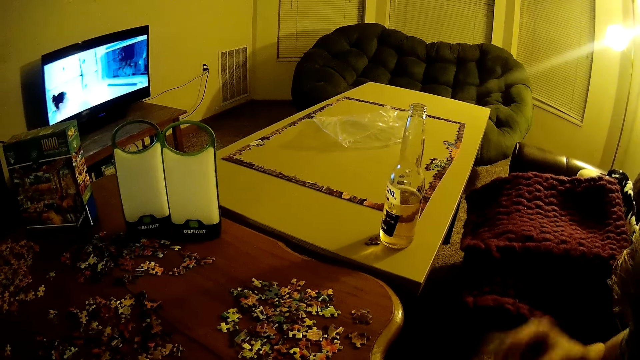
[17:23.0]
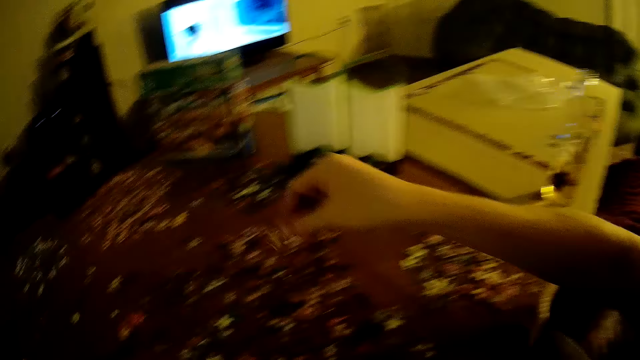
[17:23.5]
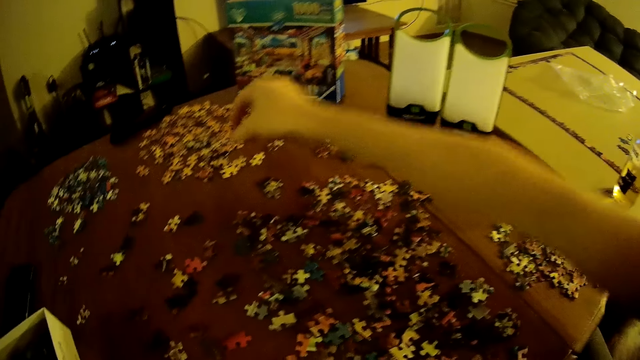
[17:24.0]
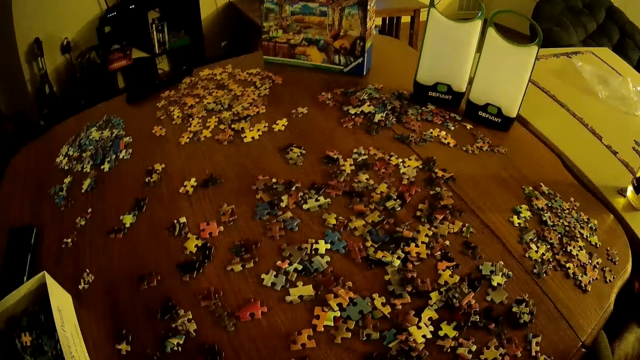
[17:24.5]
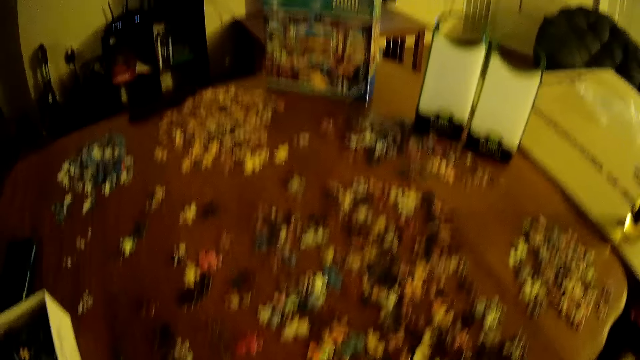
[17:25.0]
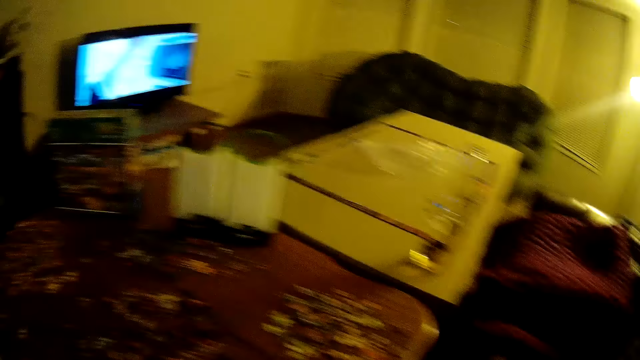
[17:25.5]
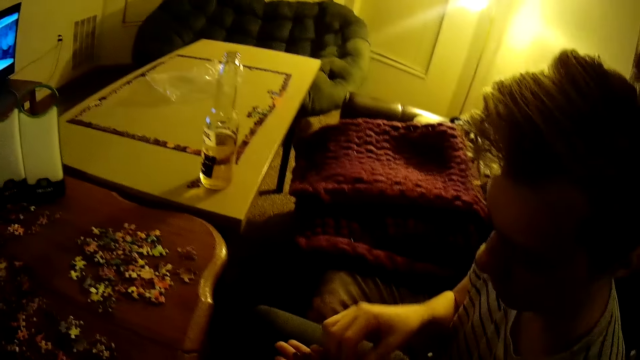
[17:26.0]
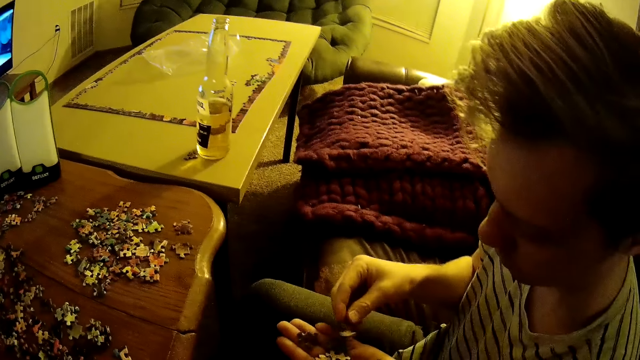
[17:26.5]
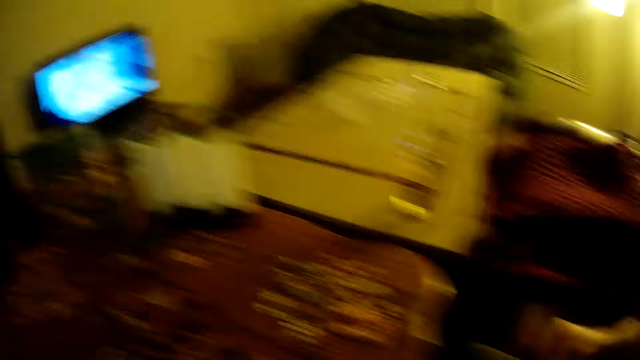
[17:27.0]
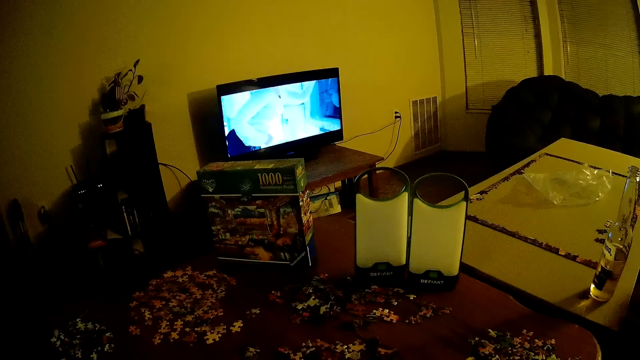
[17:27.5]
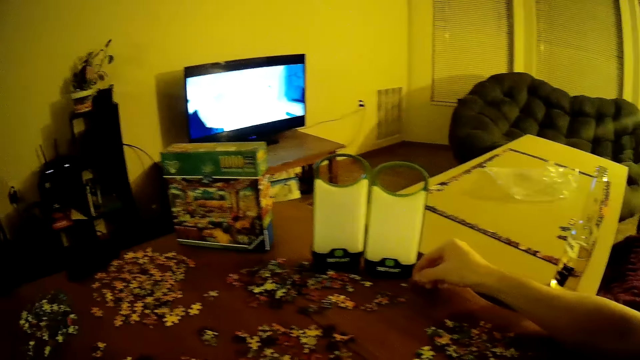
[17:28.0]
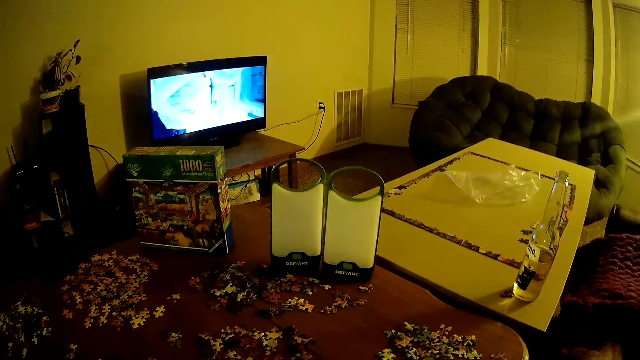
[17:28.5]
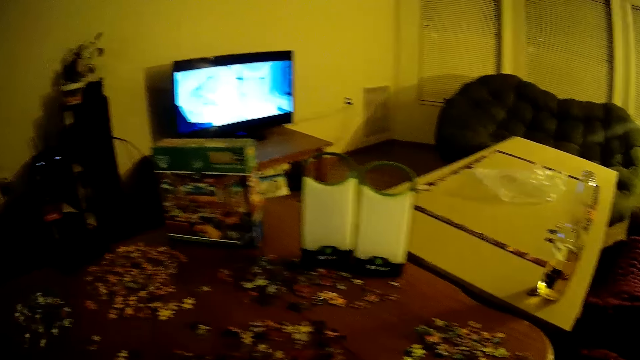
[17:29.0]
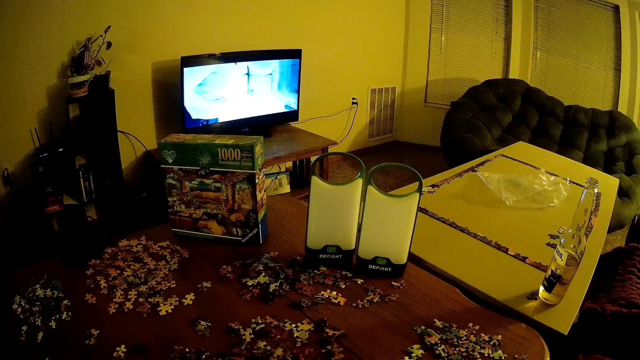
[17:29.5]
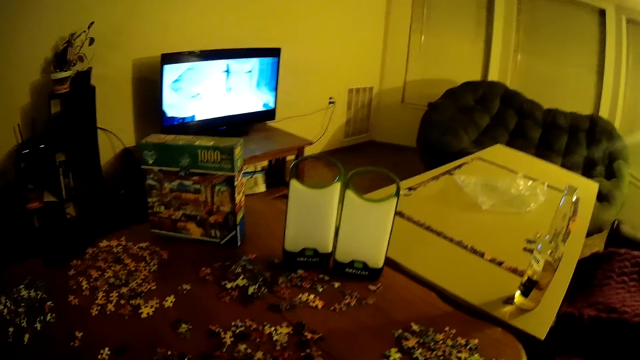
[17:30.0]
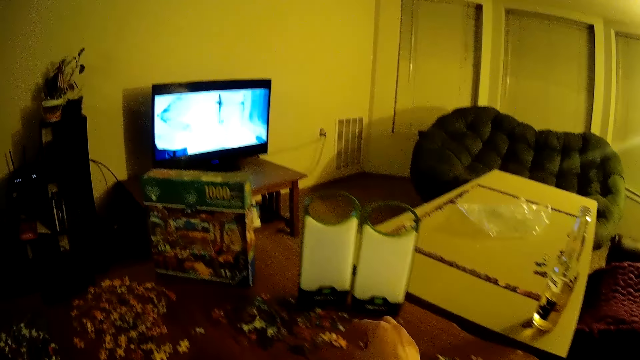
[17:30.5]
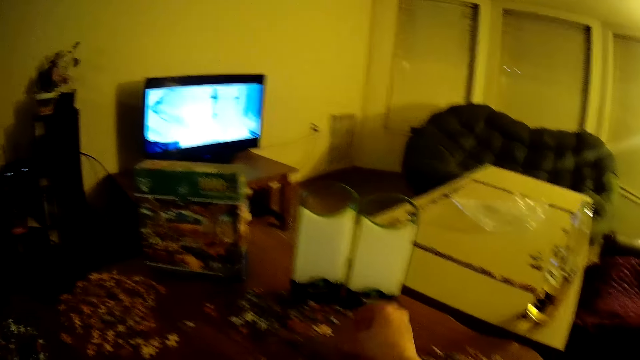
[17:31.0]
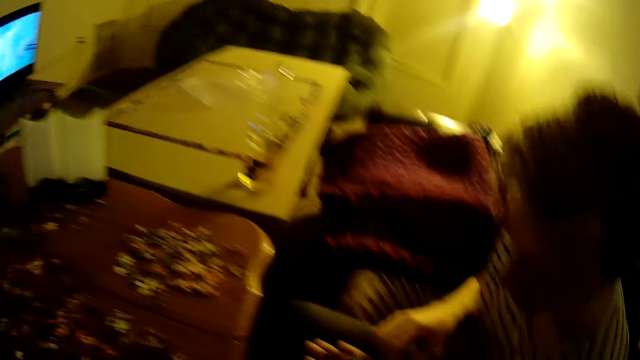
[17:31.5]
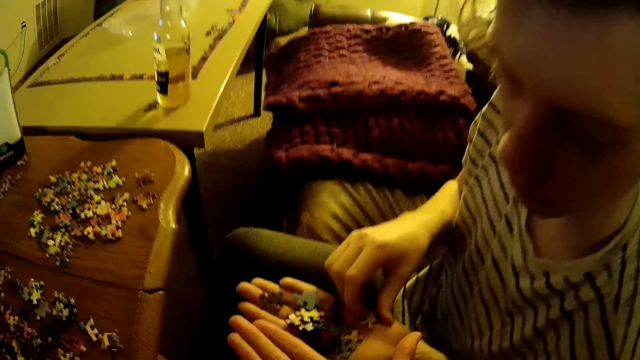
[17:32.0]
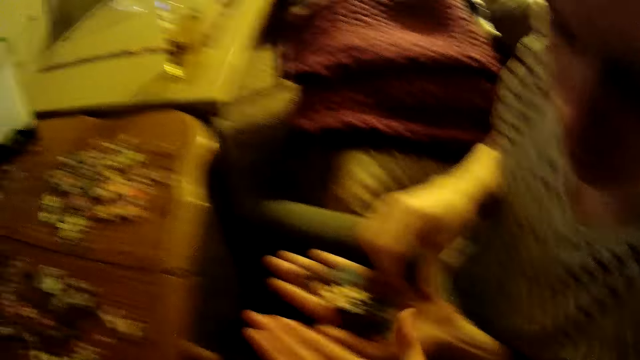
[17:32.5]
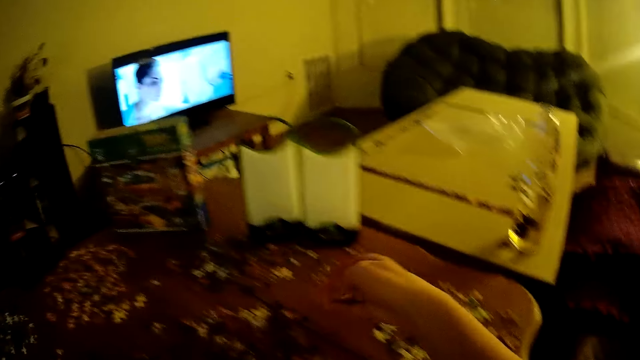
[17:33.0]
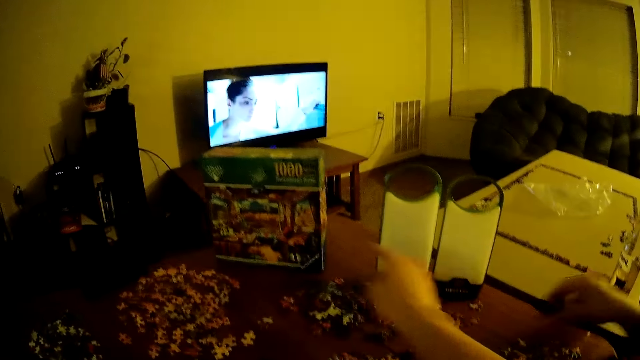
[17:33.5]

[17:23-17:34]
A man holds puzzles on the hand.

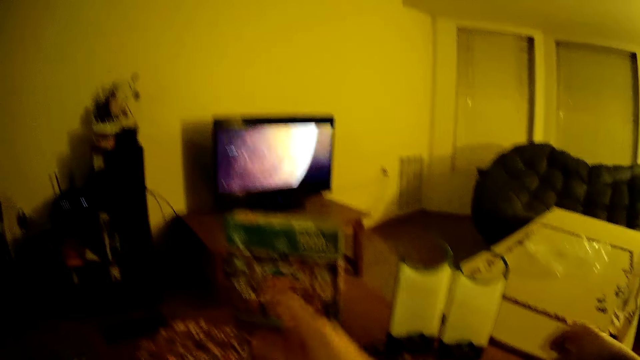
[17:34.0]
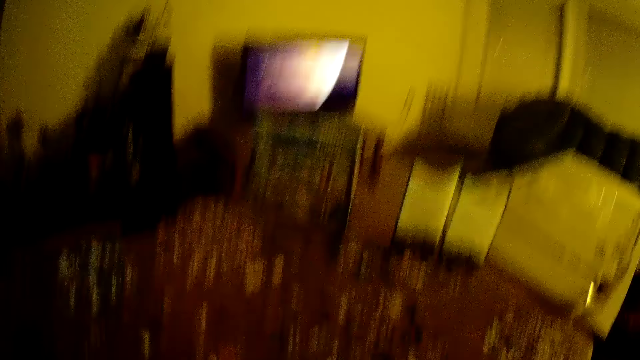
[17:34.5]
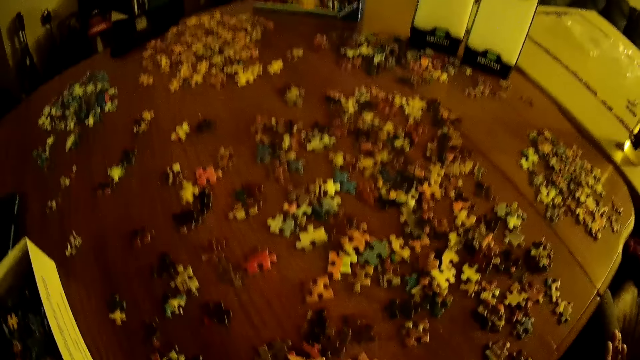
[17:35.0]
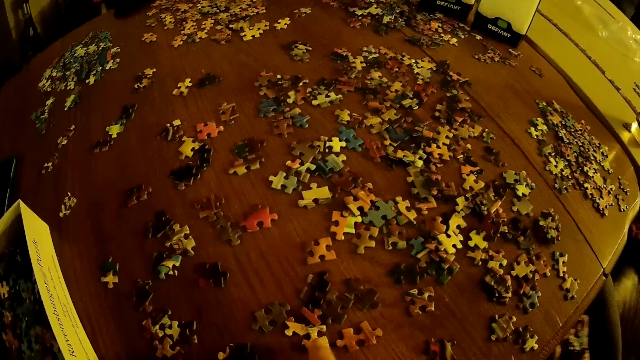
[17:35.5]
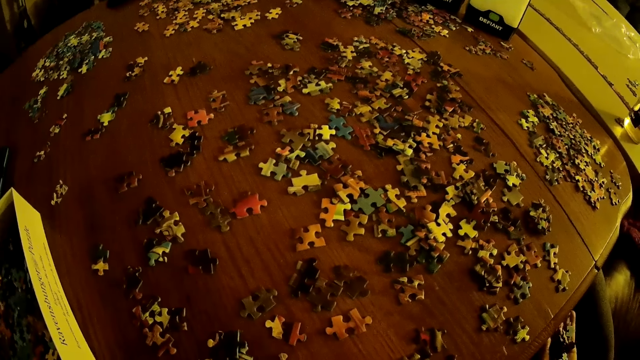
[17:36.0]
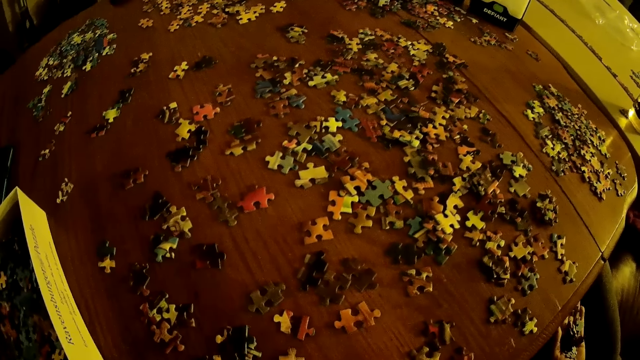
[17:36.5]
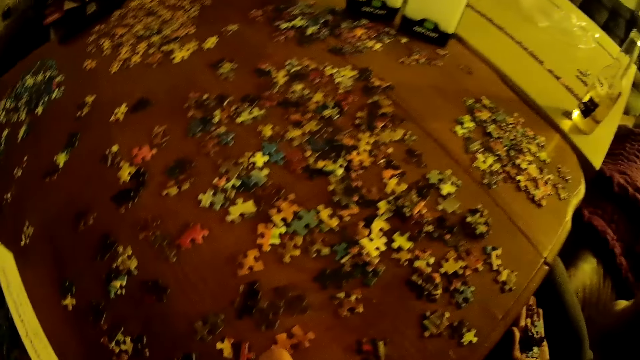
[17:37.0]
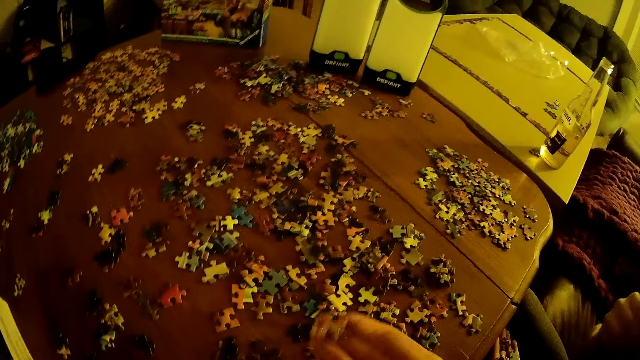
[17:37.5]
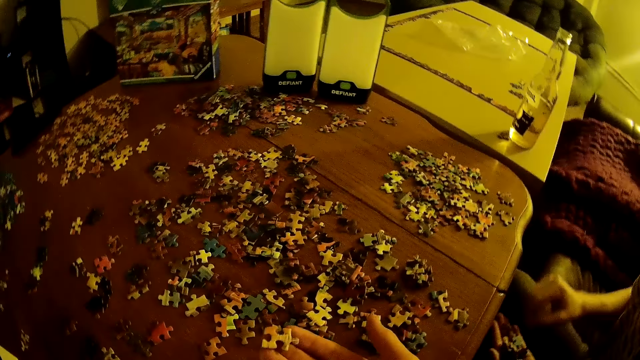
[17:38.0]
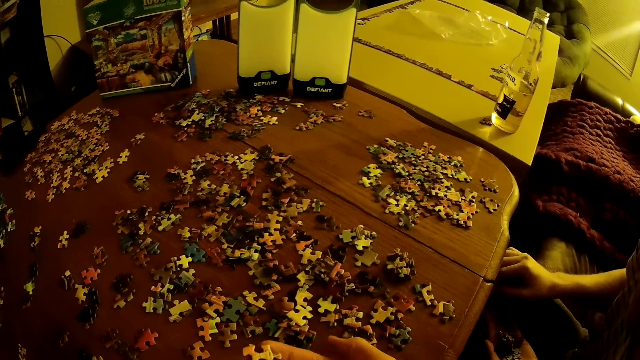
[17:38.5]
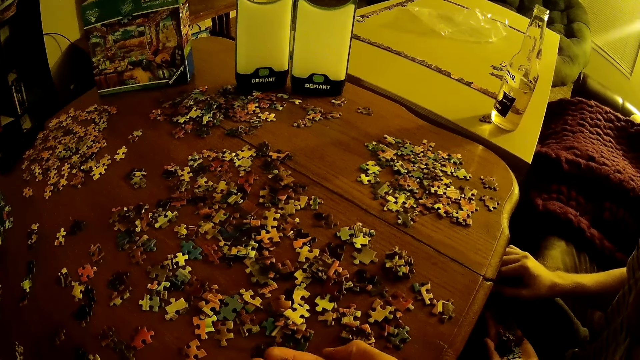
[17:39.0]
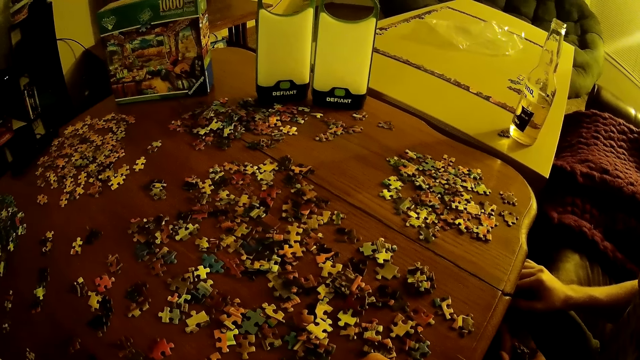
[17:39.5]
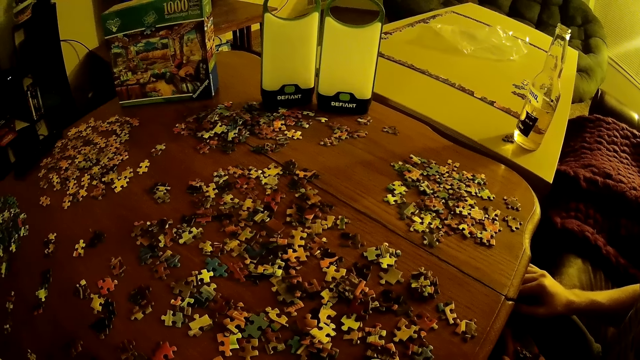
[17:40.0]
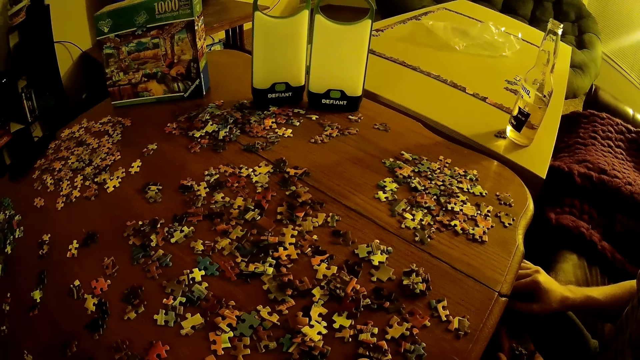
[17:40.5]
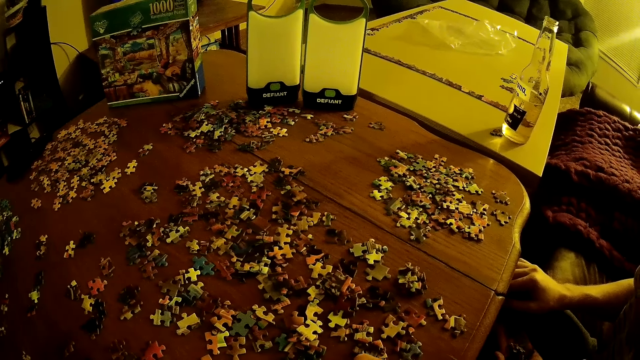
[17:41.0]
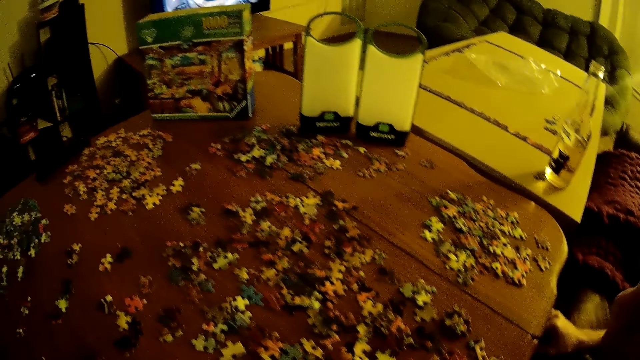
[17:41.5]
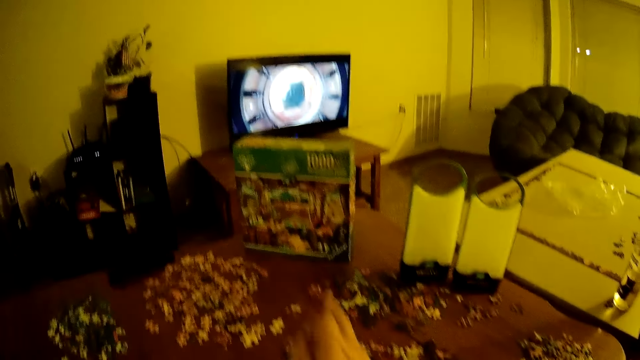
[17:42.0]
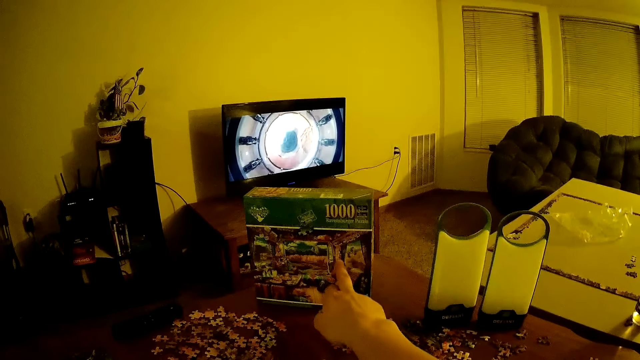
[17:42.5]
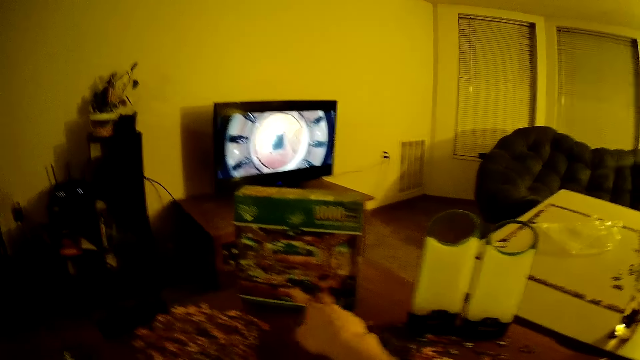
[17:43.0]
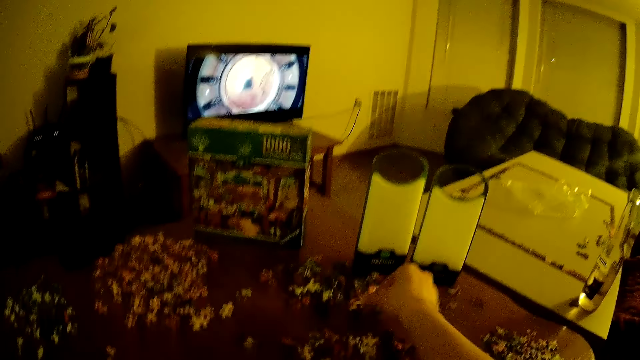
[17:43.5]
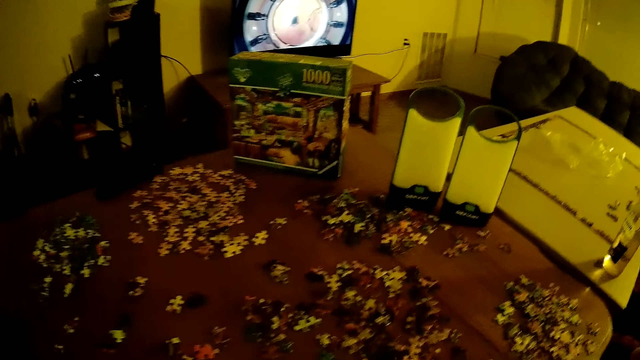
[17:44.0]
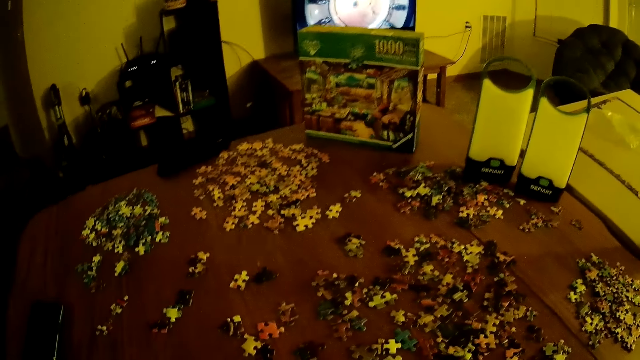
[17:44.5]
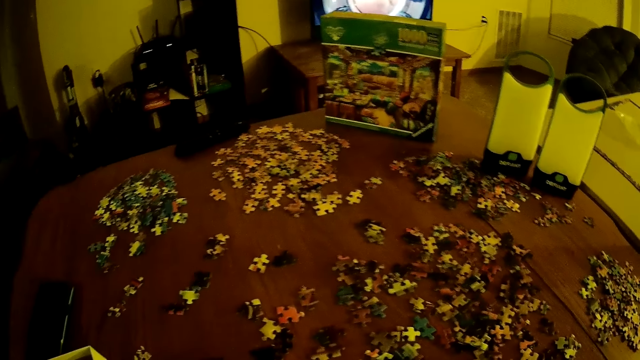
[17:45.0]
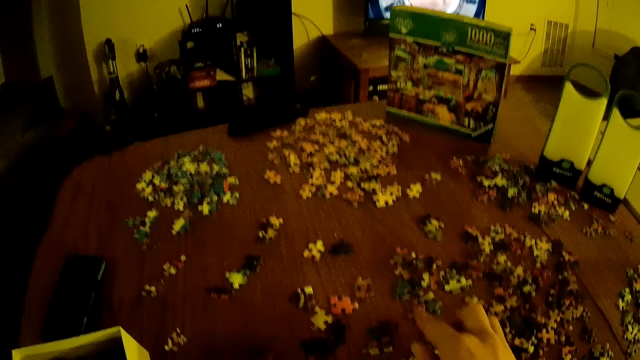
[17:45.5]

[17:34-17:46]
The camera wearer moves puzzles on the table. They point at the puzzle pack.
